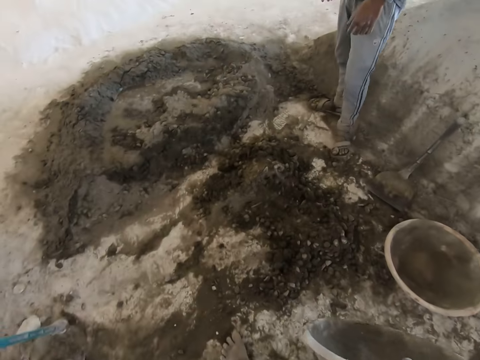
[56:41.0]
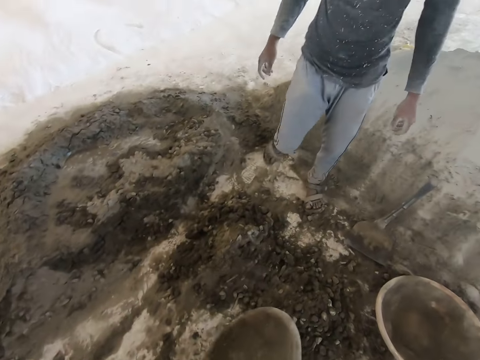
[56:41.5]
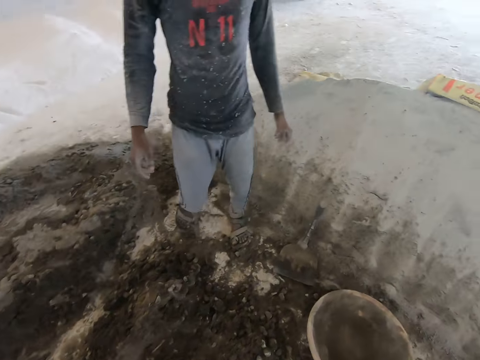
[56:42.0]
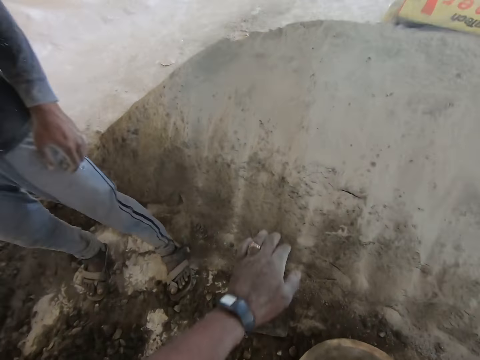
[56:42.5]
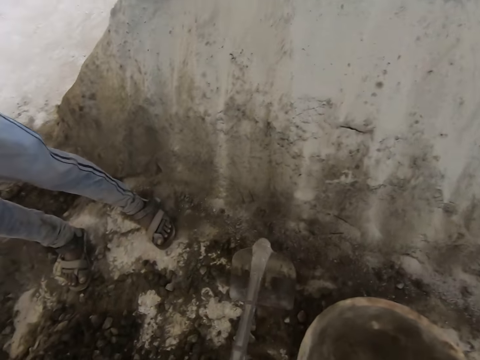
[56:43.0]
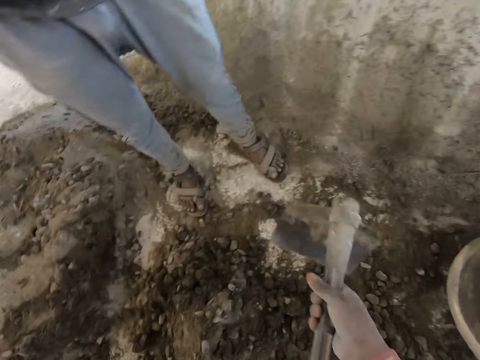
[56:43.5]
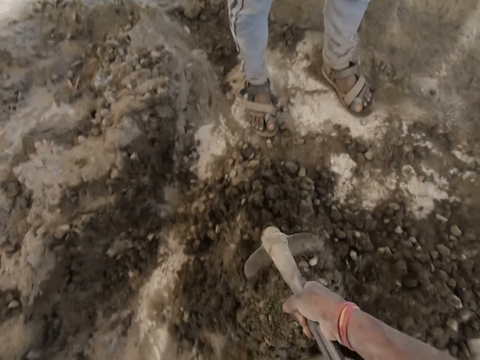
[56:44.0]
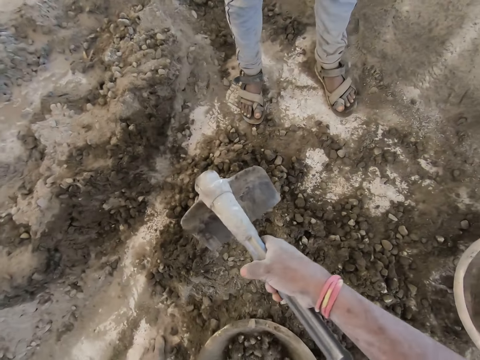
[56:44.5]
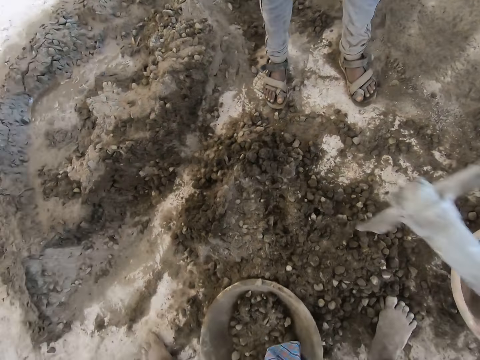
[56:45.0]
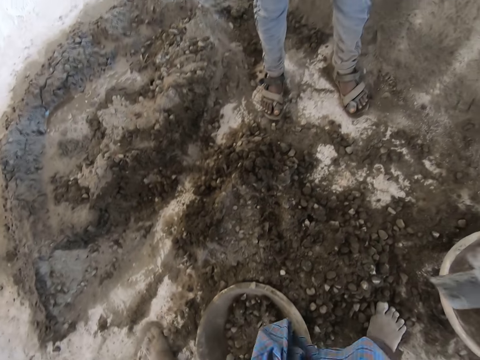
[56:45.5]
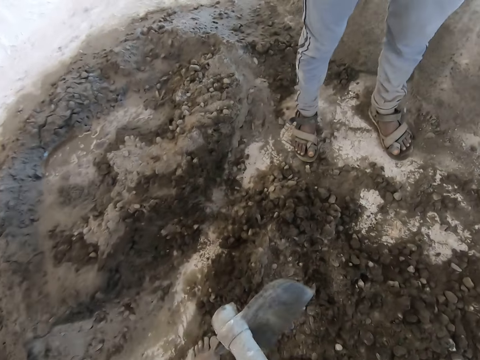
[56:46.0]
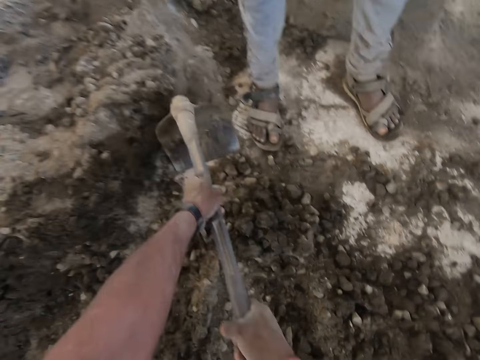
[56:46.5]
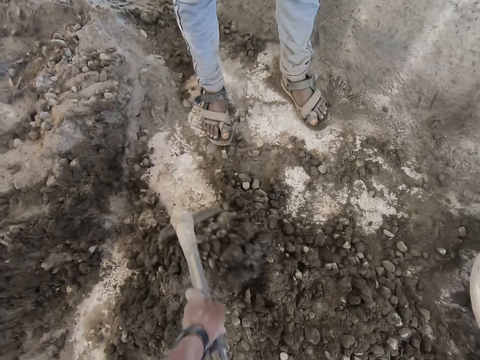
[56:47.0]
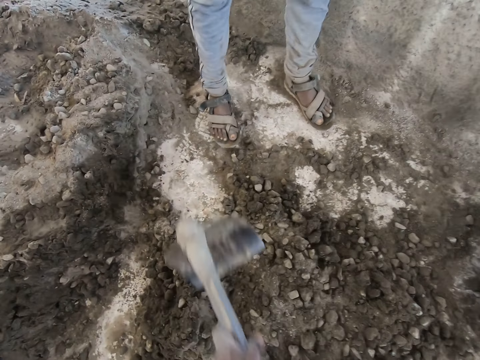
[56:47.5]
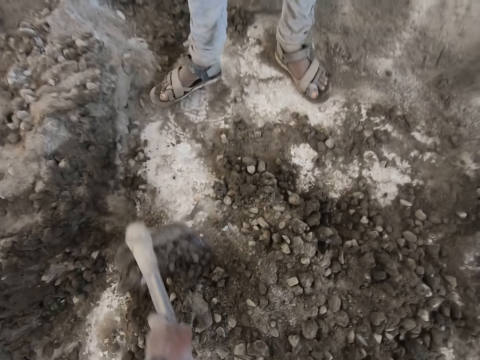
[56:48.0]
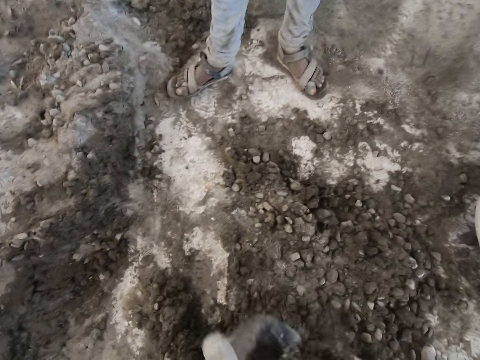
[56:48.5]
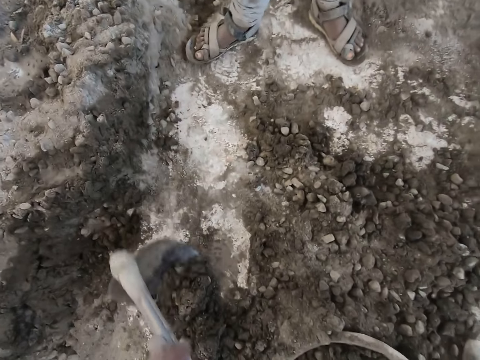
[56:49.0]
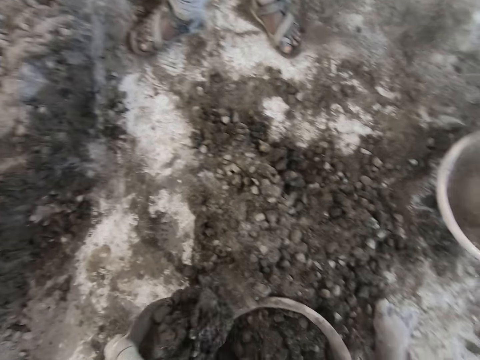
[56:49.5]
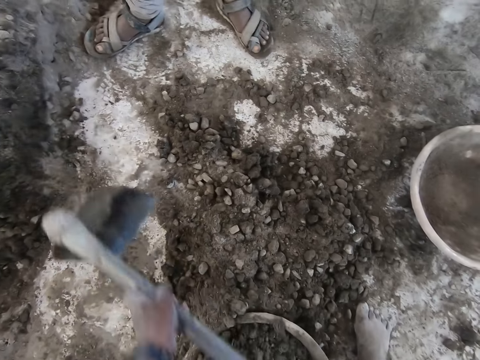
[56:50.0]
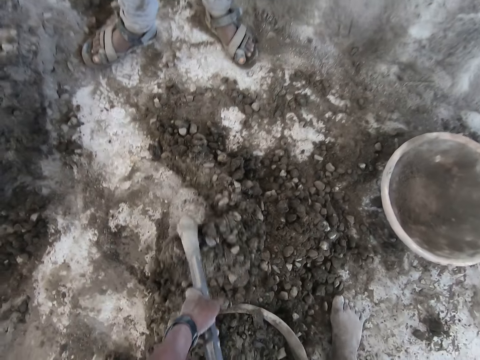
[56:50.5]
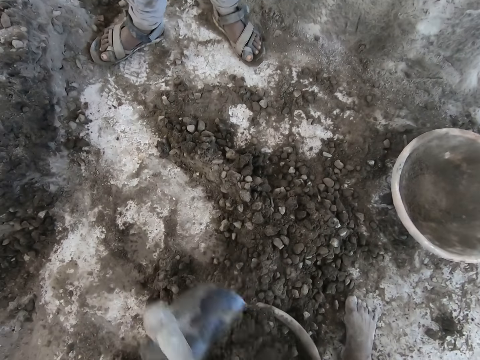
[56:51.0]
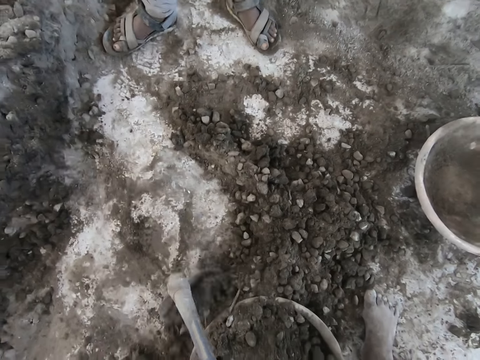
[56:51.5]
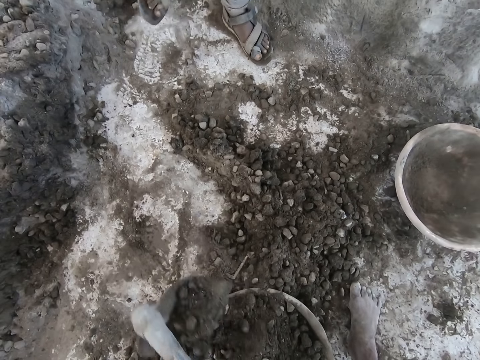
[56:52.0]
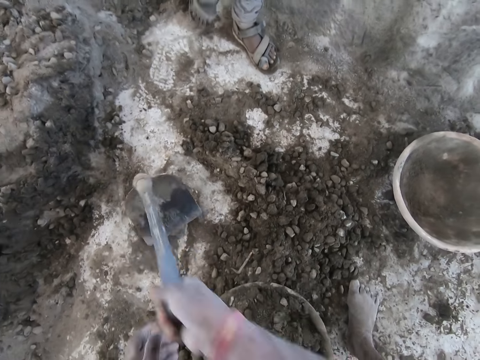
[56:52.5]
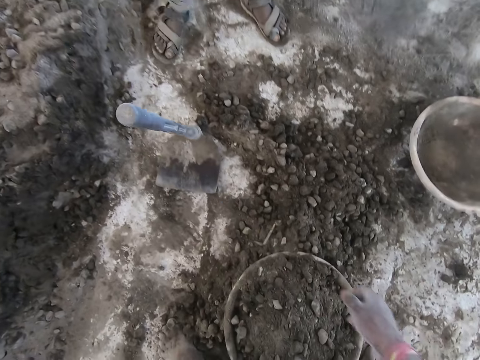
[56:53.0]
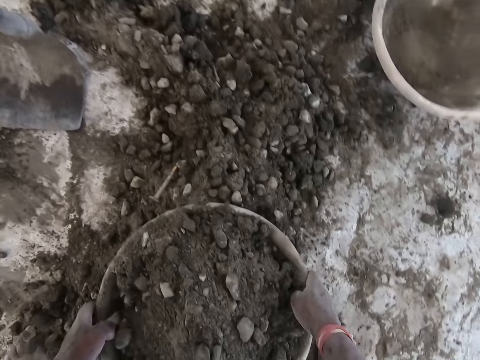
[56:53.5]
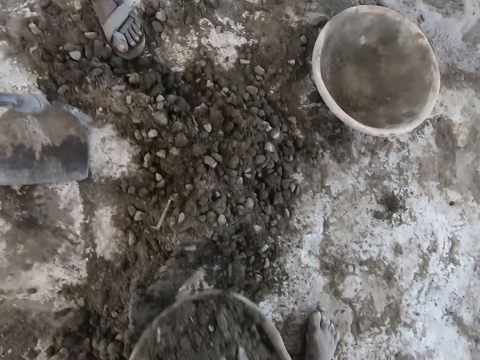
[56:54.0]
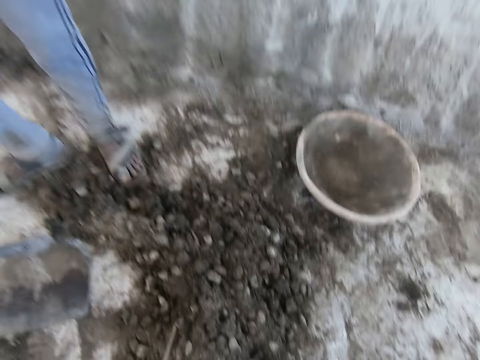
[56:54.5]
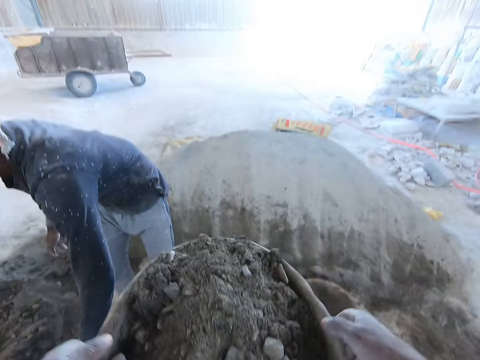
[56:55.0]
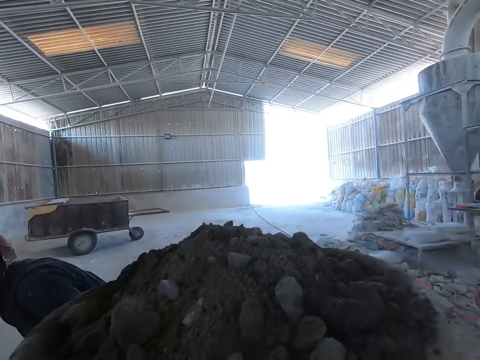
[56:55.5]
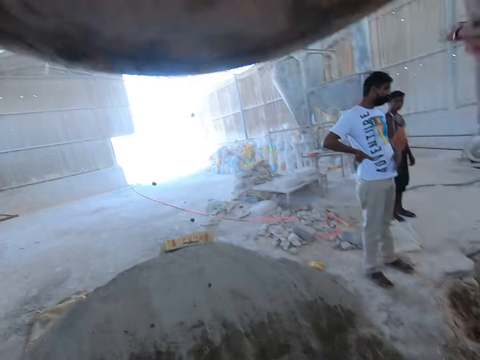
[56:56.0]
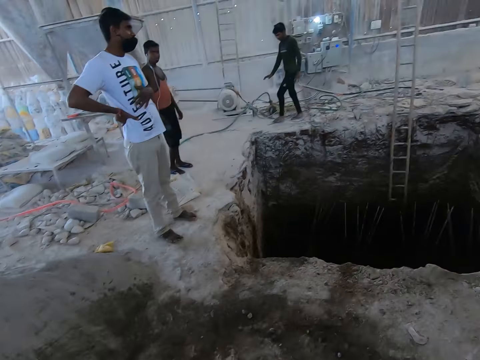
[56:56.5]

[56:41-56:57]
The camera wearer scratches his nose with his left hand. He drops the pan on the ground with his right hand. He picks up the hoe on the ground with his right hand. He fills the pan with sand with the hoe in both hands. He fills the pan with sand with the hoe in both hands again. He drops the hoe in his right hand on the ground. He takes the basin of soil. He carries the pan on the ground with both hands. He places the basin on his head.

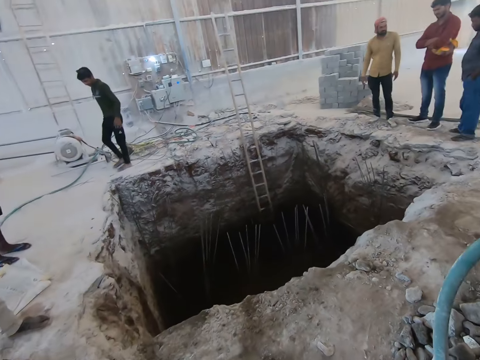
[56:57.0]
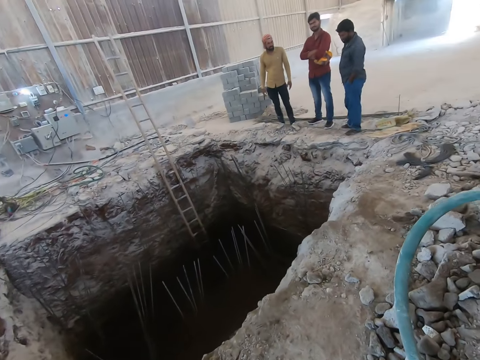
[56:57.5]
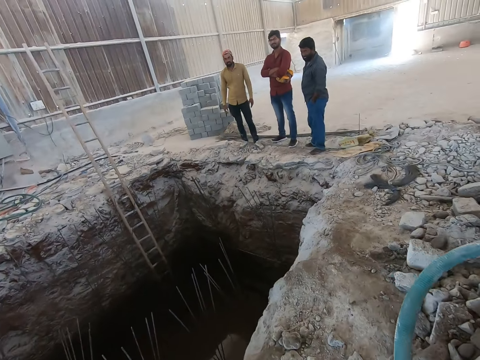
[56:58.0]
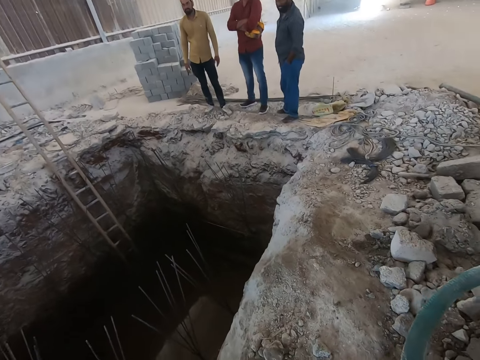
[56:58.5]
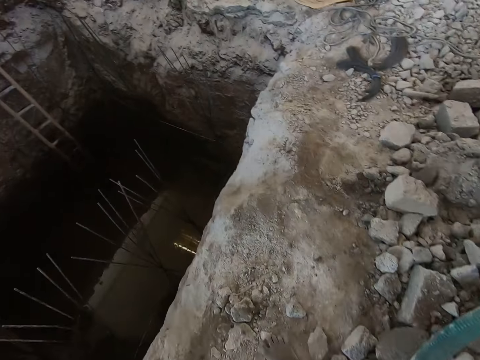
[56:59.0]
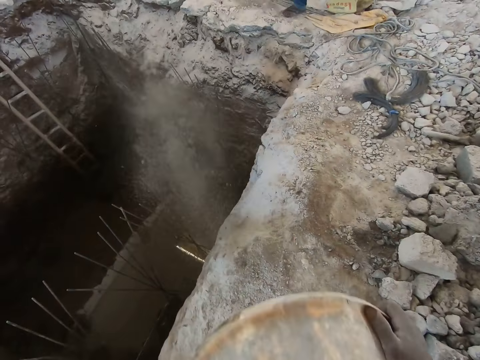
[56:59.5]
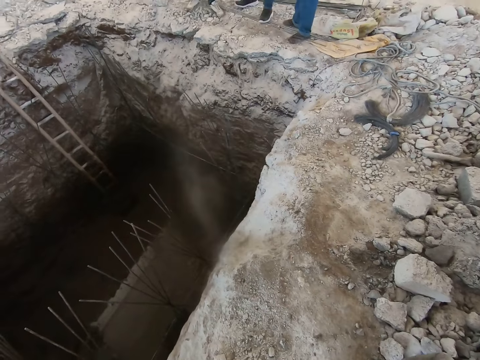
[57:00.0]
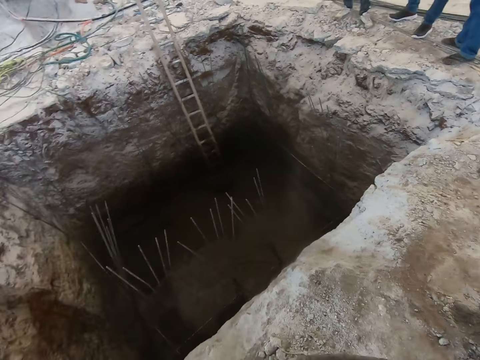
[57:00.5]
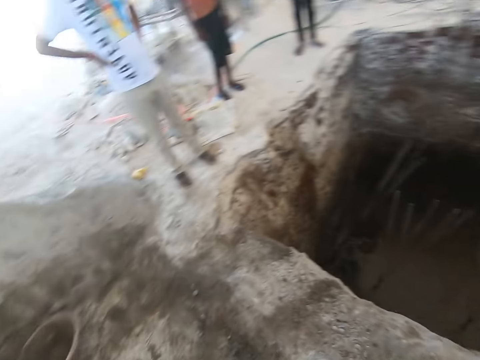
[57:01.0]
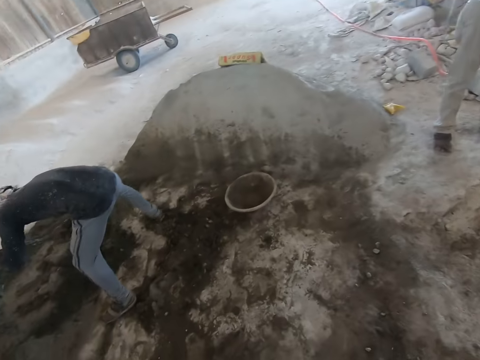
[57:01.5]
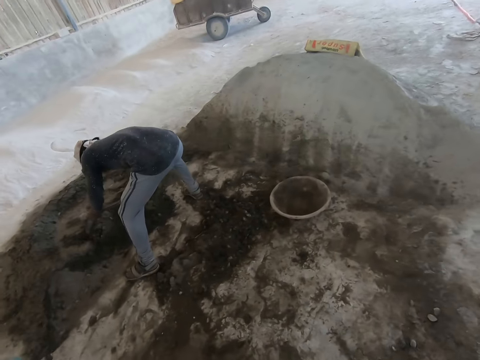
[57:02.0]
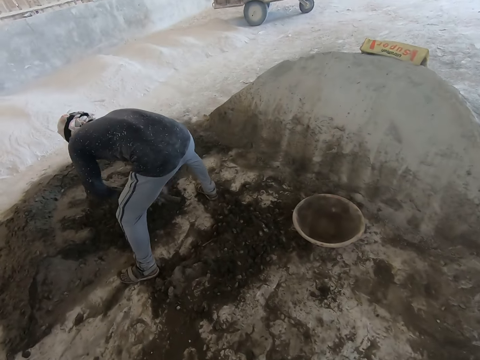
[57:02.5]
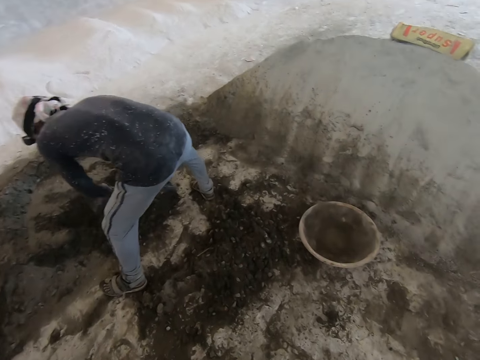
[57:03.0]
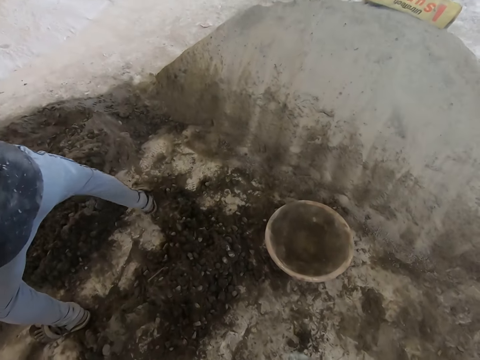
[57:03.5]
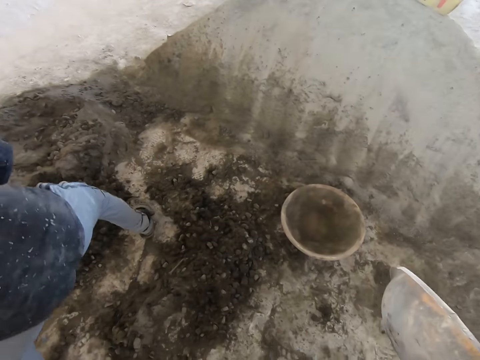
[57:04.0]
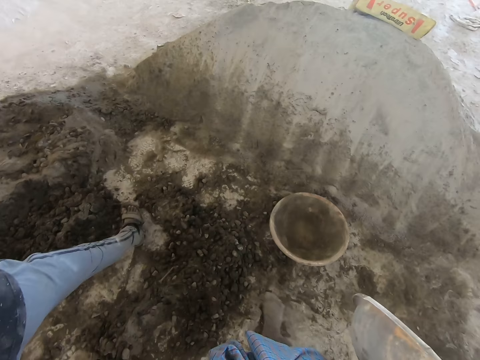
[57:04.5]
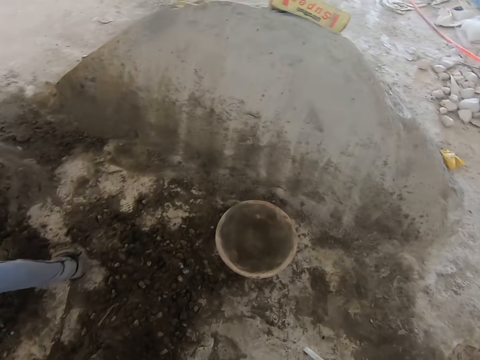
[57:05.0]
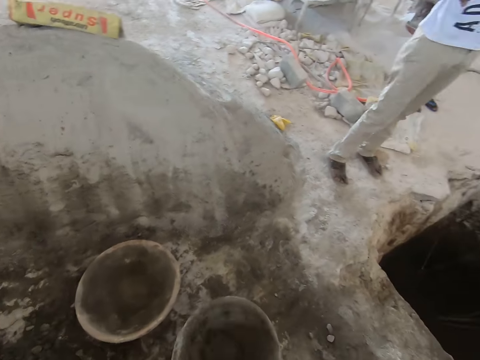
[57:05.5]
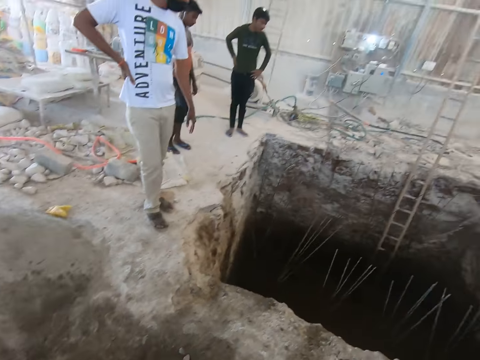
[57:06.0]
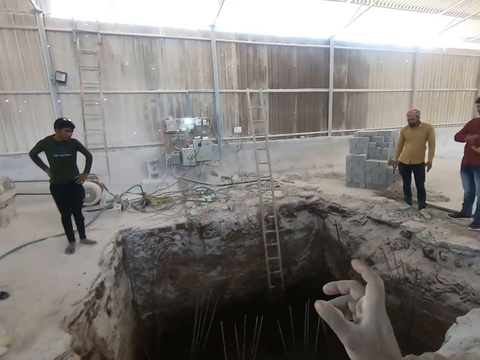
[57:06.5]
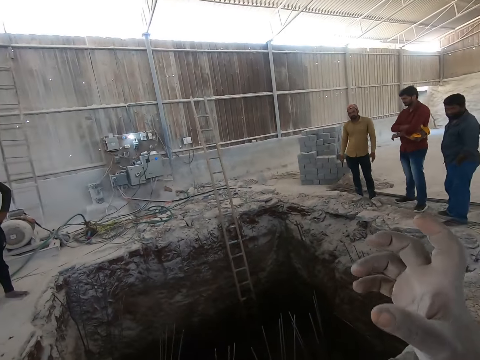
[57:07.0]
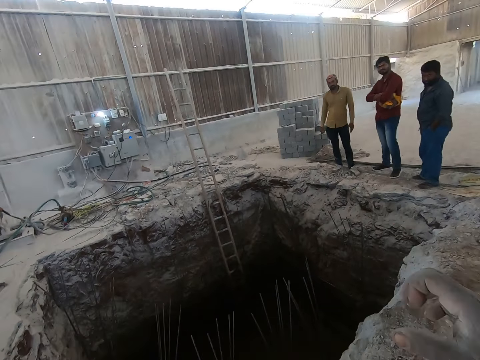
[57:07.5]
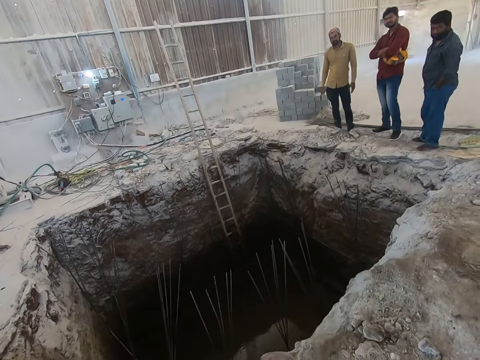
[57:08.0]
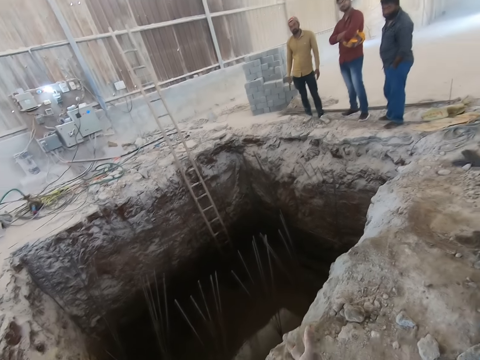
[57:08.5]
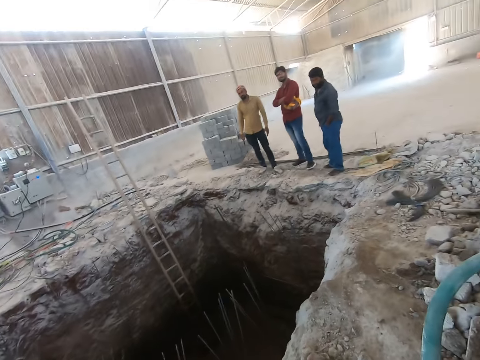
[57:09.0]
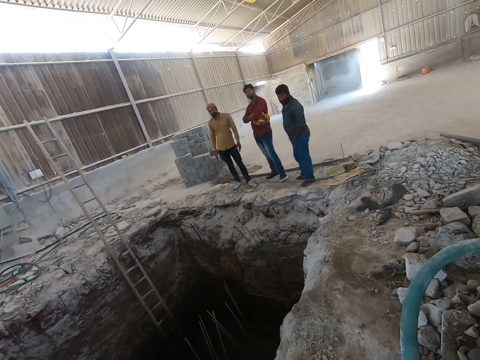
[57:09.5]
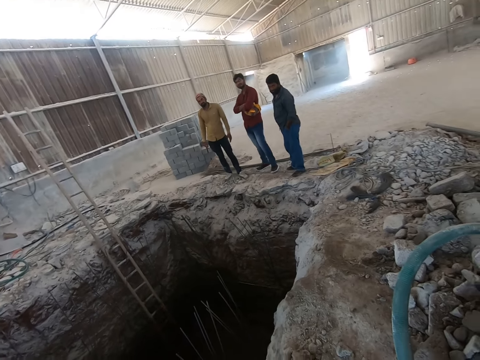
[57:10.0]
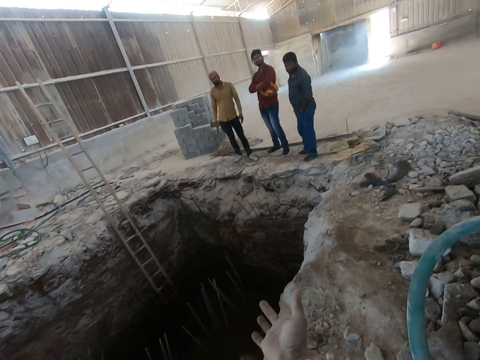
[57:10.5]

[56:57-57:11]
The camera wearer walks back. He pours sand into the excavated ground with both hands. He walks back. The man packs sand on the ground with the hoe in both hands. The camera wearer drops the pan on the ground with his right hand. He interacts with a group of men.
